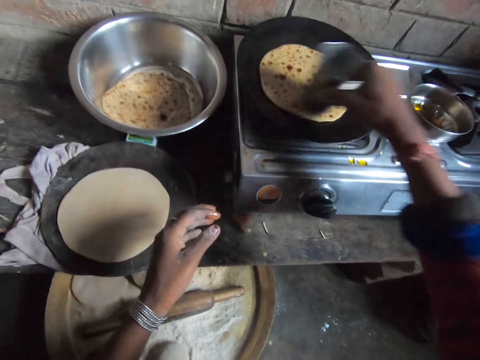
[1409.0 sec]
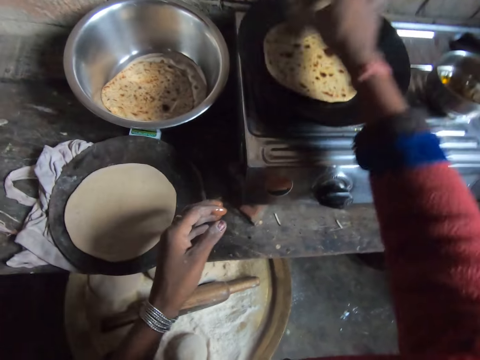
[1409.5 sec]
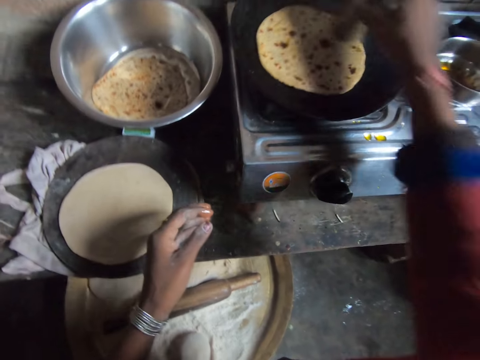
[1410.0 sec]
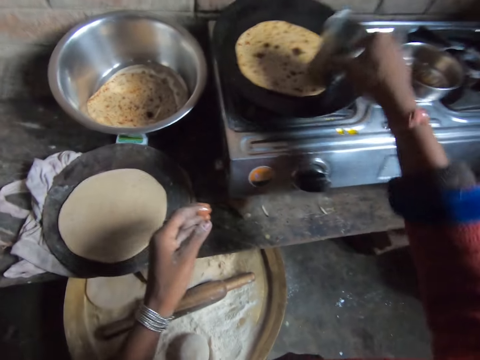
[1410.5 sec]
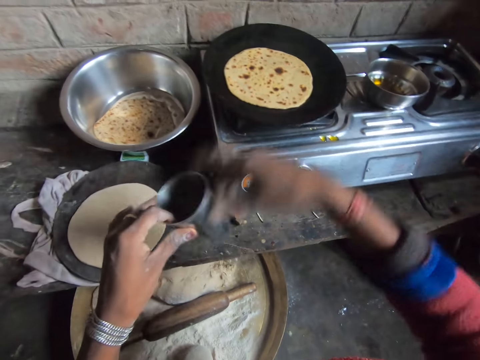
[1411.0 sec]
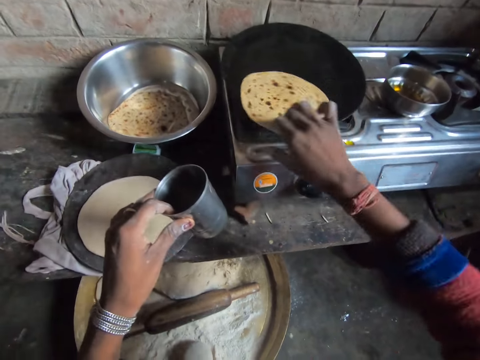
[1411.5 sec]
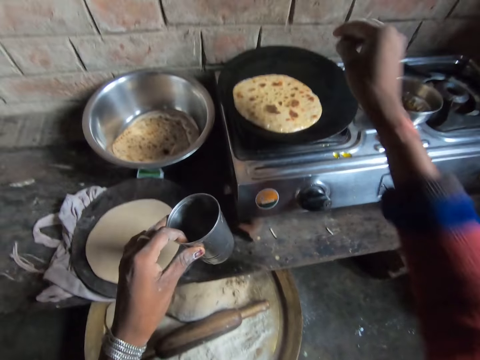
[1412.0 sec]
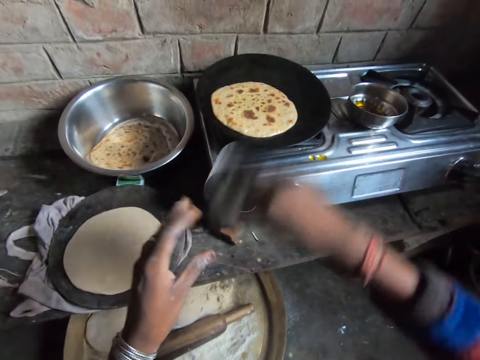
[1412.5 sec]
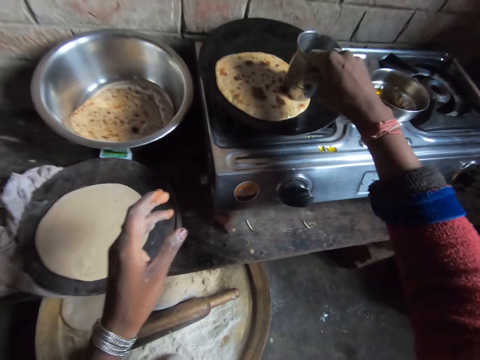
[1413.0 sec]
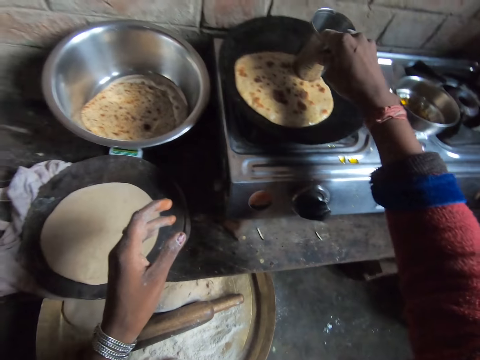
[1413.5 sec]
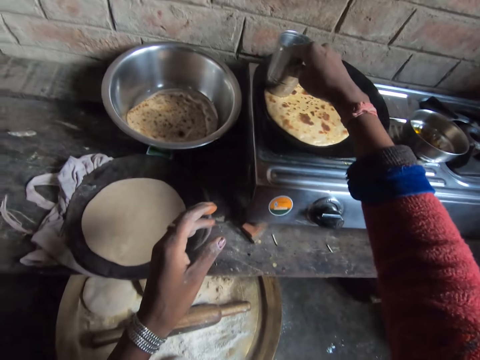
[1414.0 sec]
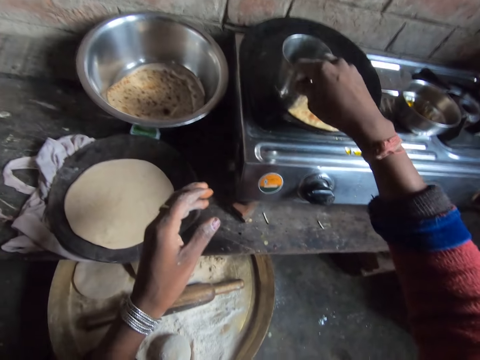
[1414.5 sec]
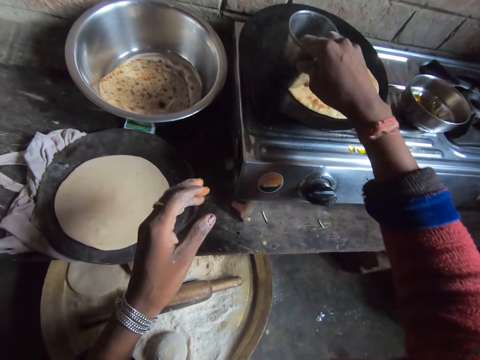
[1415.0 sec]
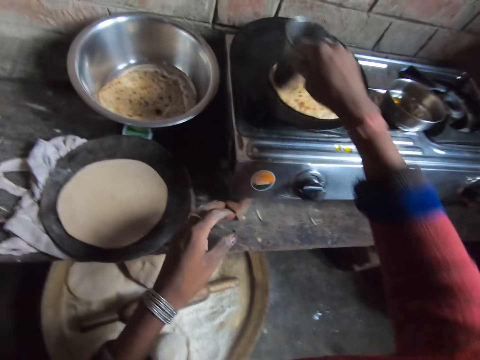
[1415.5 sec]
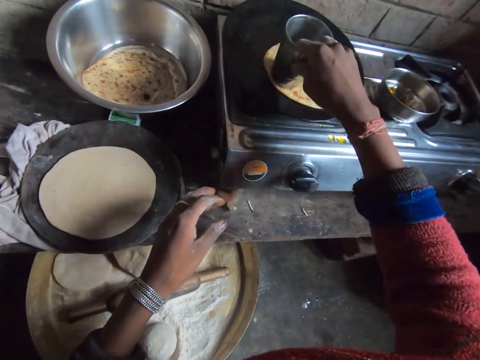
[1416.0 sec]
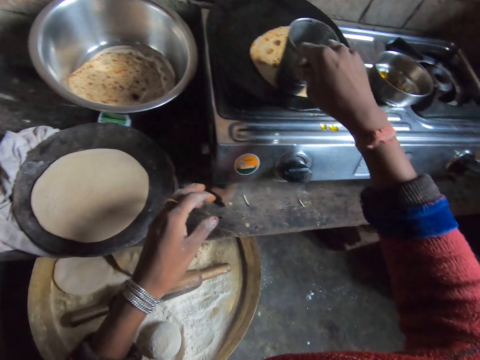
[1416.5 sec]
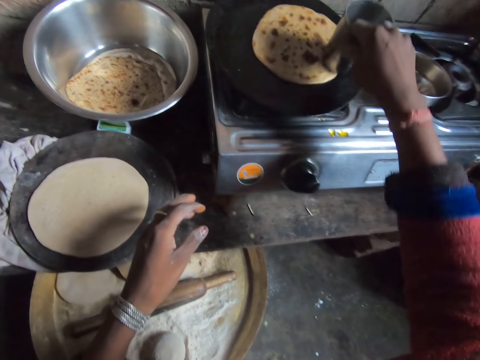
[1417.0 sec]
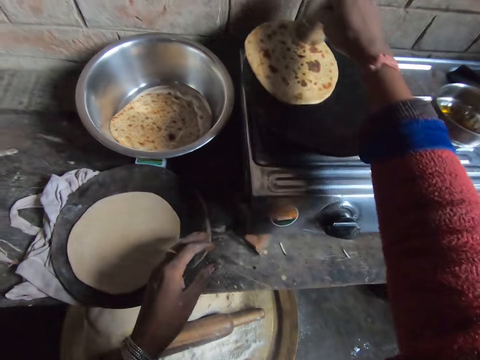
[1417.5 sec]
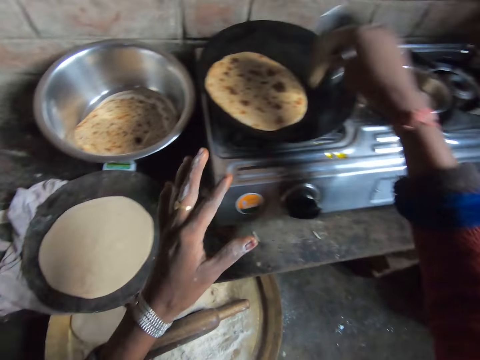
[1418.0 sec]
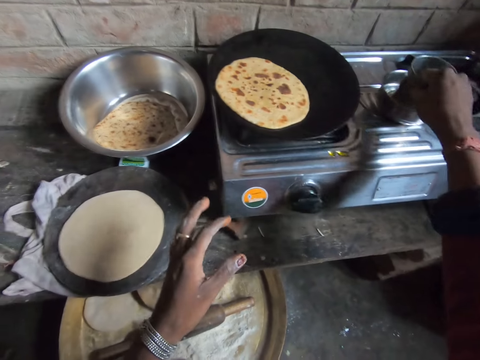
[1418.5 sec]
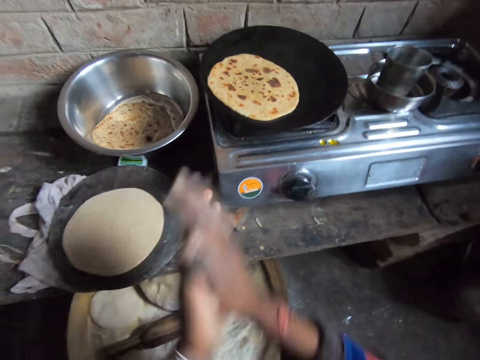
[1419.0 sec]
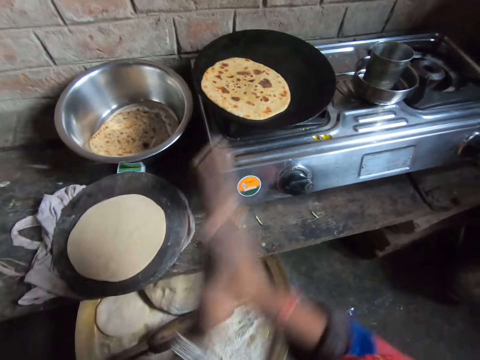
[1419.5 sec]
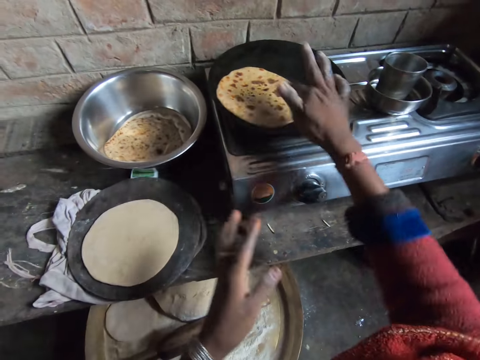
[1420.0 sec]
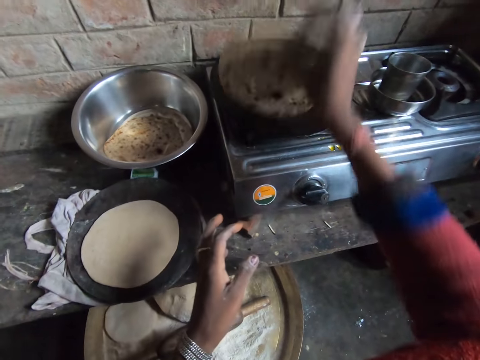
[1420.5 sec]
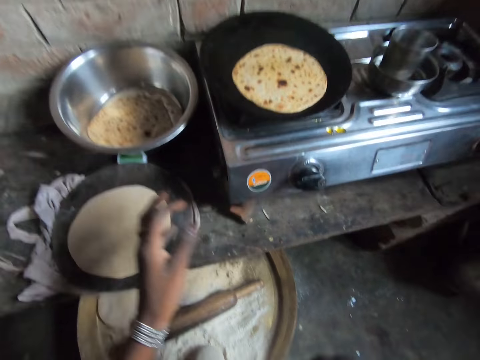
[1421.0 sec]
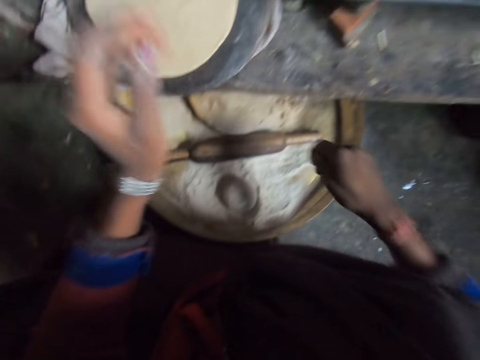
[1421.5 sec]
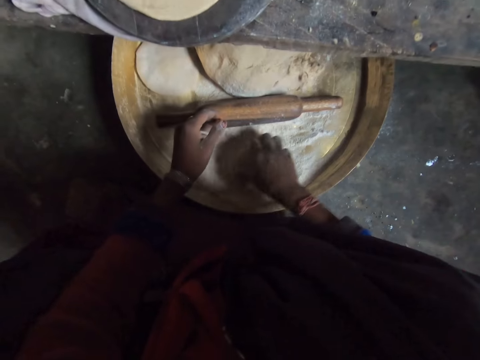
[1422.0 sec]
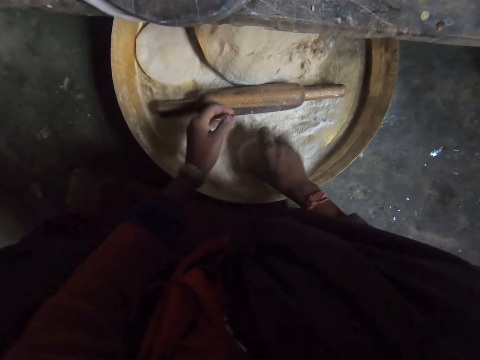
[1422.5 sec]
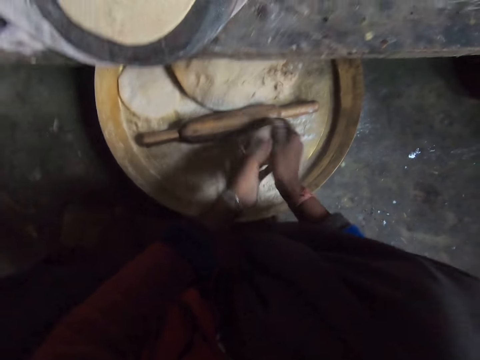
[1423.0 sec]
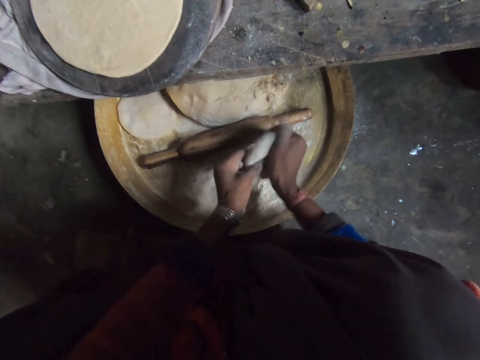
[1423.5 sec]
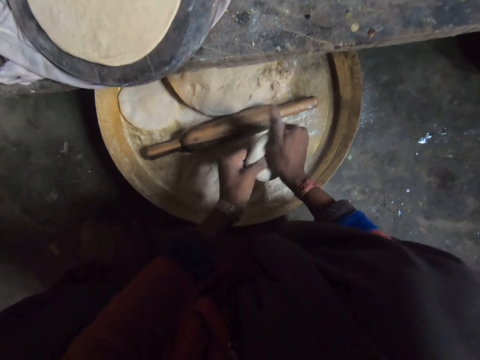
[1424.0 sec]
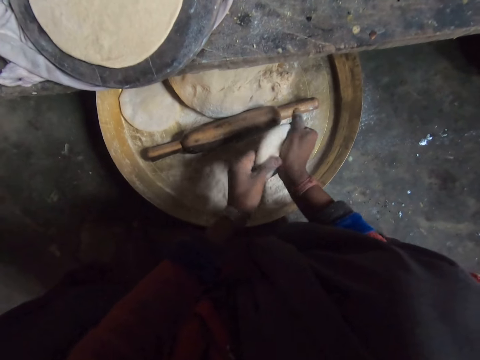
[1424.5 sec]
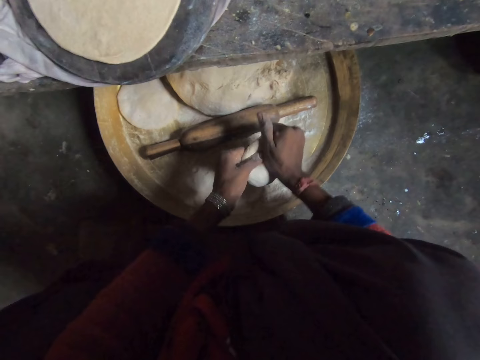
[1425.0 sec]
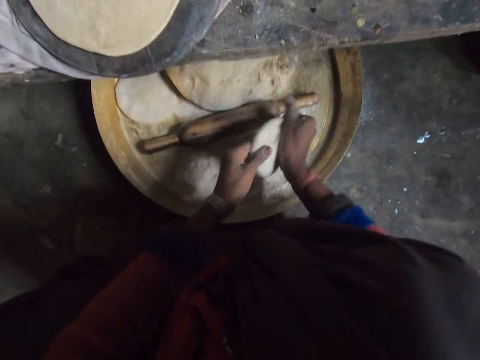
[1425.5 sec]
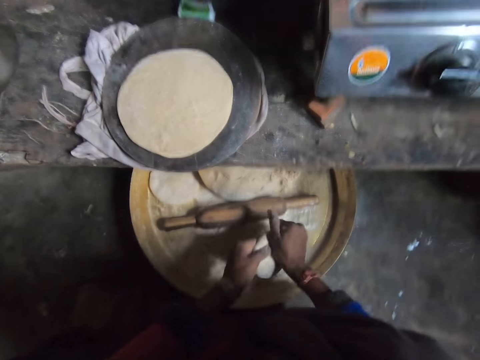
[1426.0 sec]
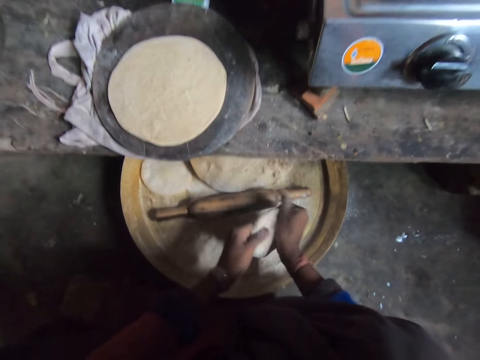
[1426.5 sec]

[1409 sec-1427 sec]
The camera wearer spreads the oil on the flat bread. She moves the cup to her left hand. She flips the chapati bread on the pan. She moves the cup to her right hand. She rubs the cup on the chapati bread. She spreads the oil on the flat bread. She drops the cup in the plate of oil. She rubs her hands. She flips the chapati bread on the pan. She takes a dough with her right hand. She kneads the dough. She rolls the dough.

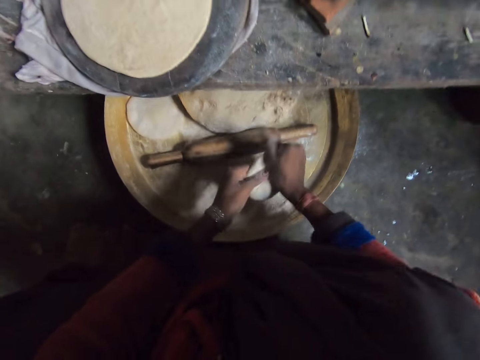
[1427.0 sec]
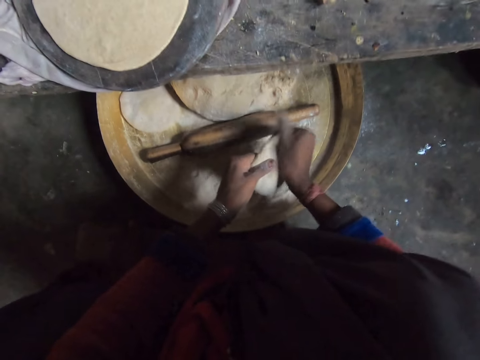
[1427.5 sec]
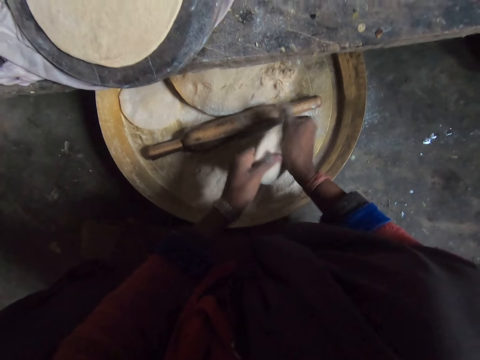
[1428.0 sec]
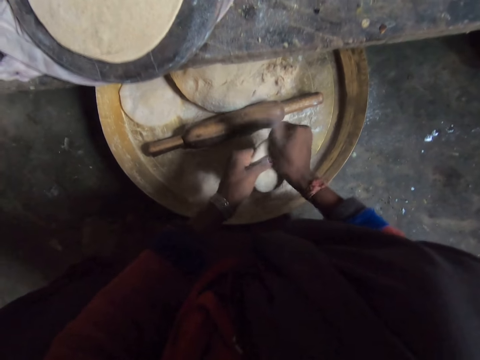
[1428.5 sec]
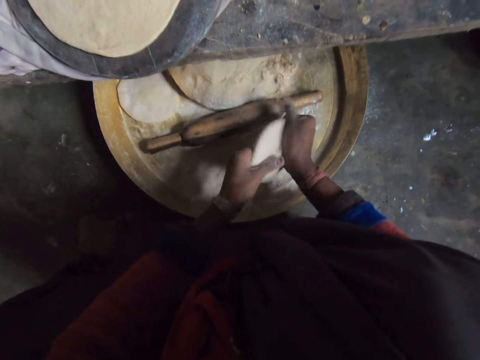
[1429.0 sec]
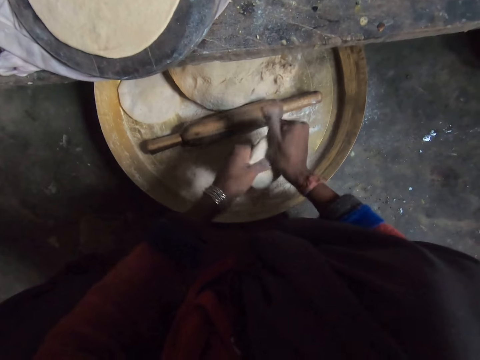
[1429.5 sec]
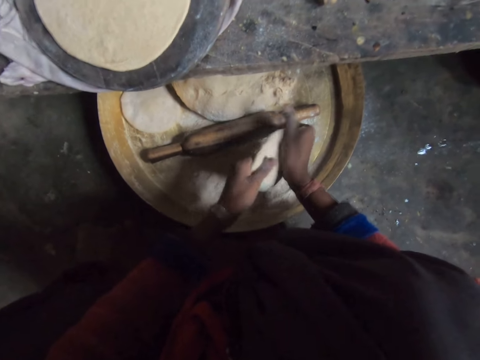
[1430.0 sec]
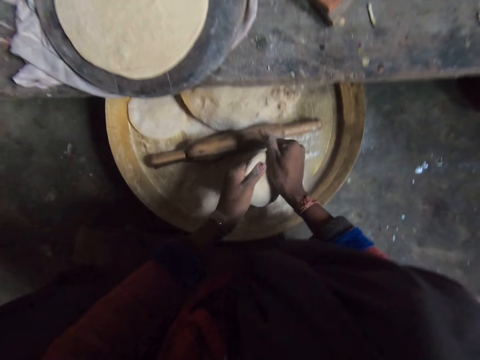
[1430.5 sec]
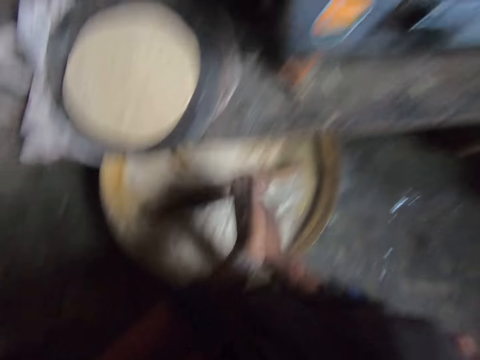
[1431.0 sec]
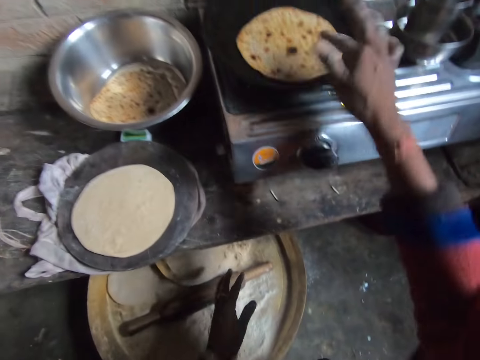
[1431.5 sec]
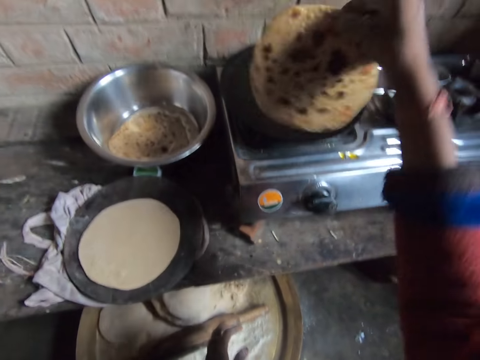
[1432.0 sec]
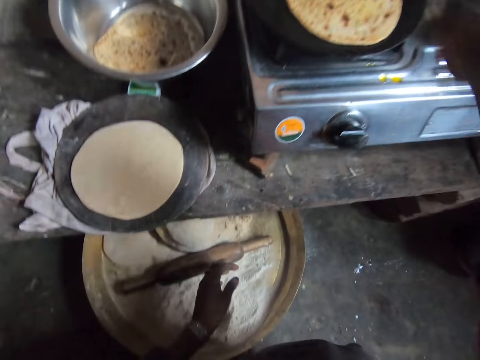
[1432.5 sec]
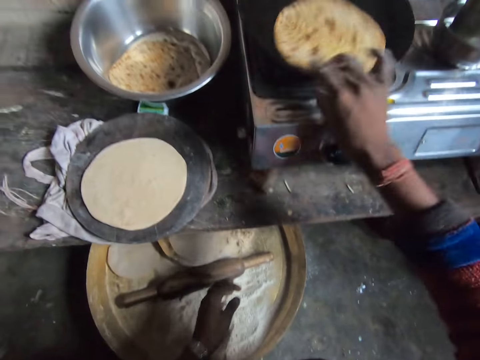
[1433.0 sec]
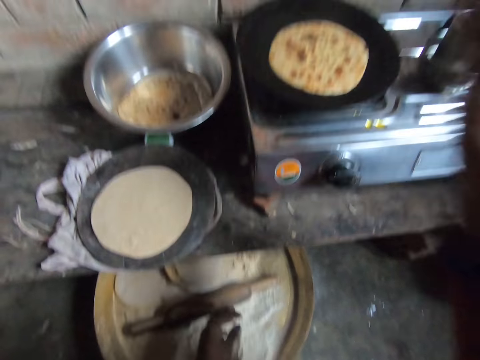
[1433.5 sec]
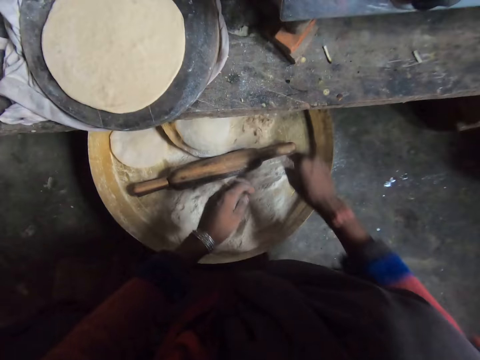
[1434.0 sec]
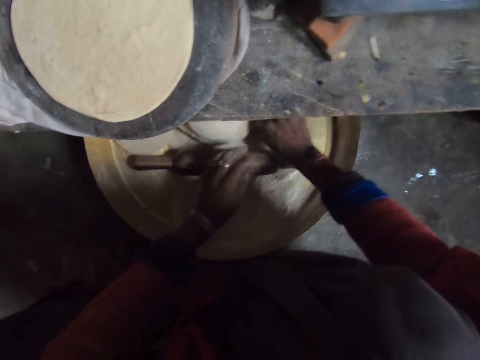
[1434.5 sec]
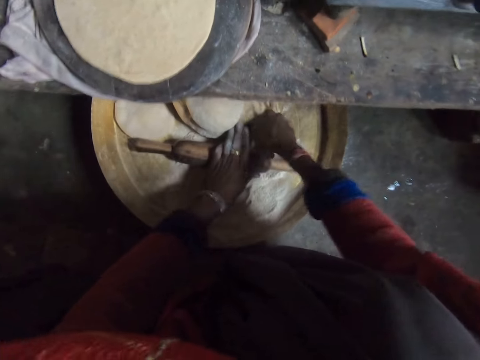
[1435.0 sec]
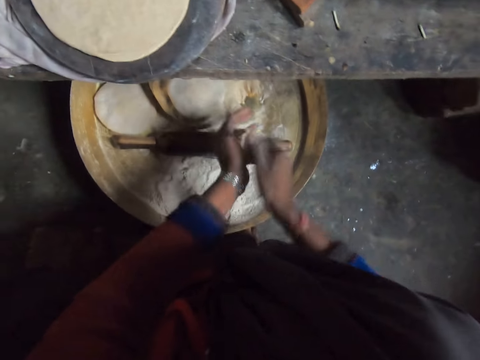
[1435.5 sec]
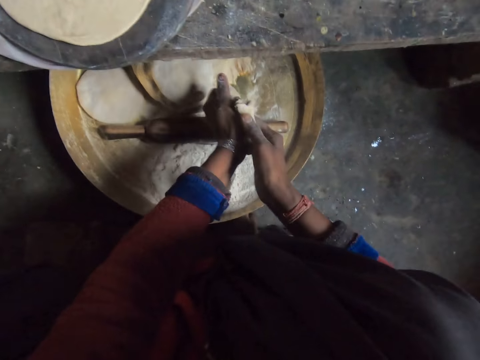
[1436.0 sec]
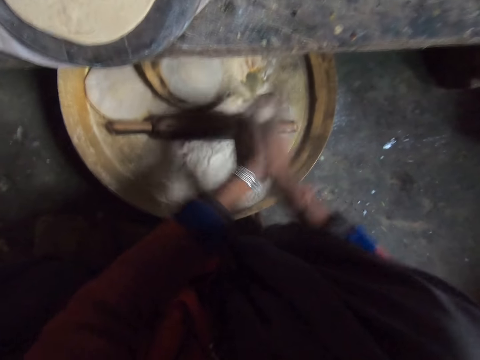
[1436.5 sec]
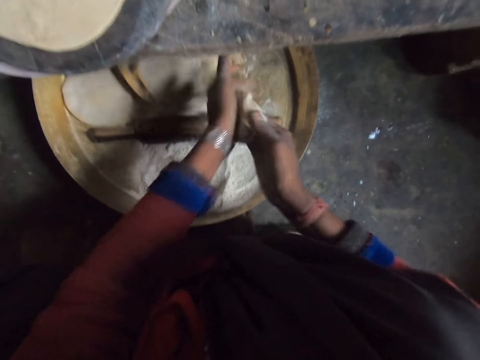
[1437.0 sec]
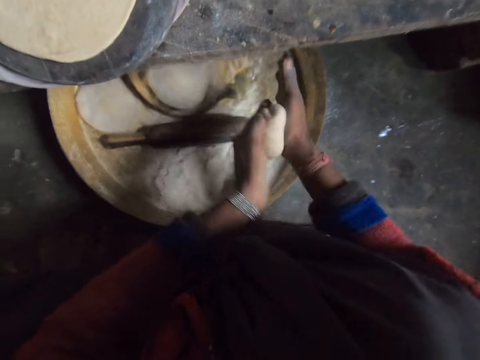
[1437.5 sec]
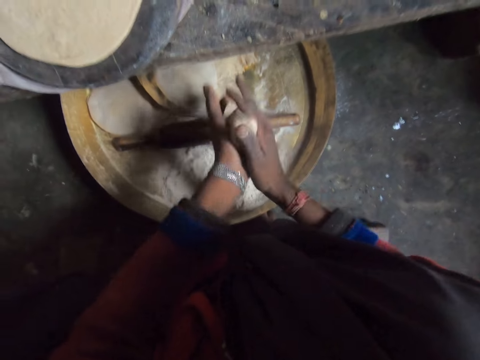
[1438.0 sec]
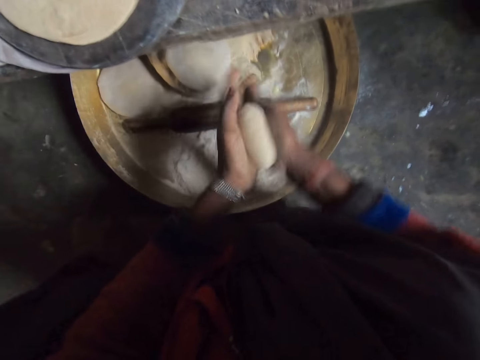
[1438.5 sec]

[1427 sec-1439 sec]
The camera wearer drops the dough. They adjust the dough on the pan. They turn the flat bread. They cut dough from a pile of dough. They take the dough. They knead the dough and roll the dough on the hands.
